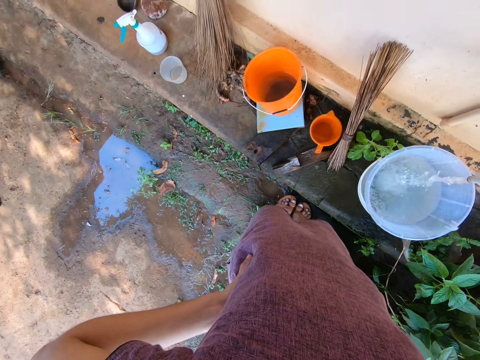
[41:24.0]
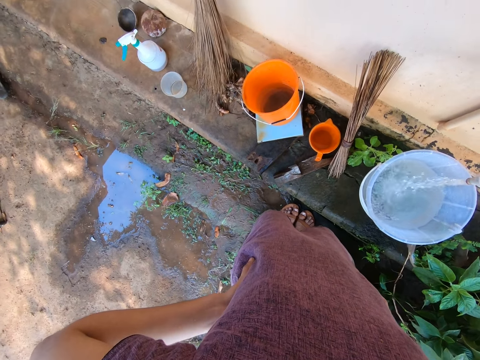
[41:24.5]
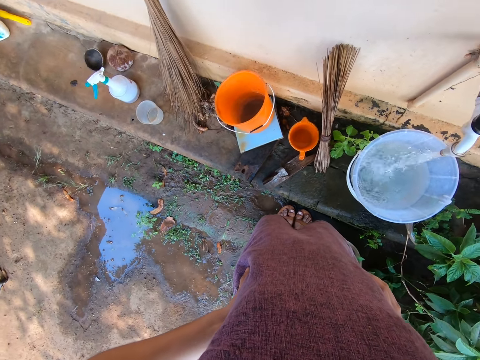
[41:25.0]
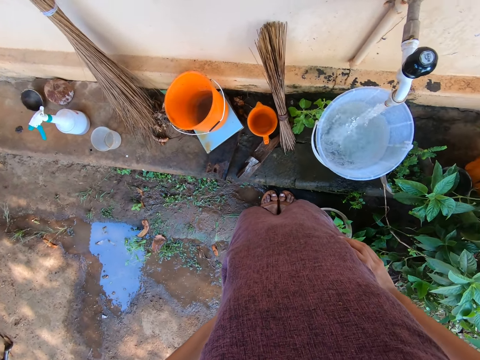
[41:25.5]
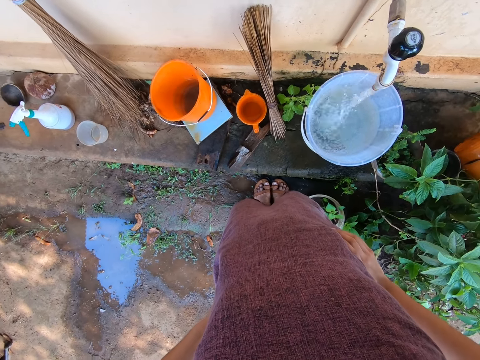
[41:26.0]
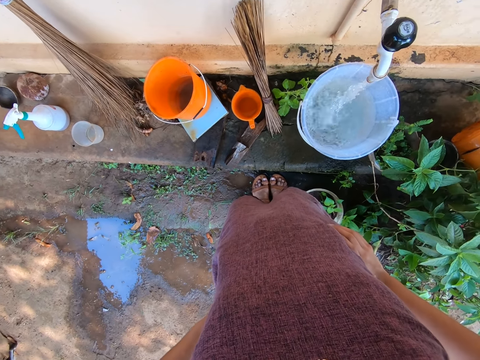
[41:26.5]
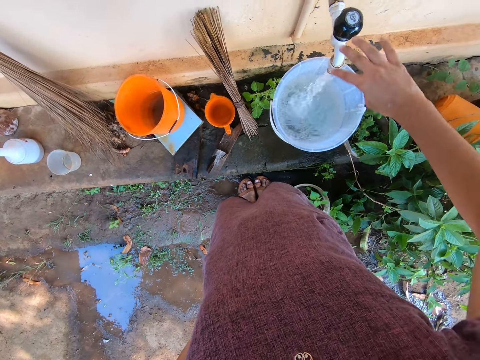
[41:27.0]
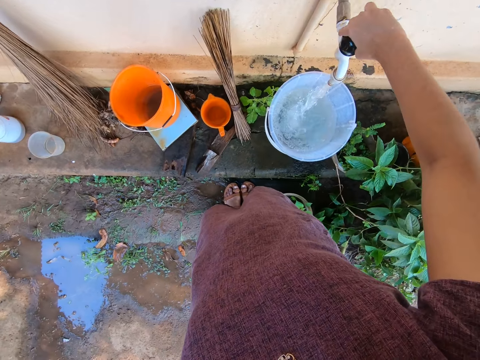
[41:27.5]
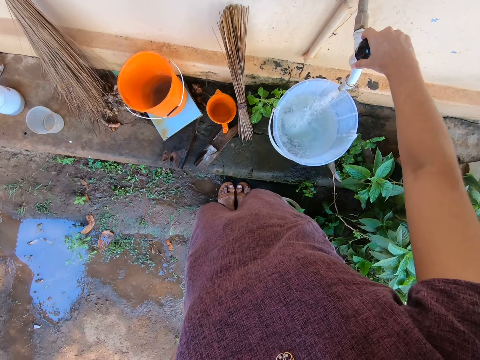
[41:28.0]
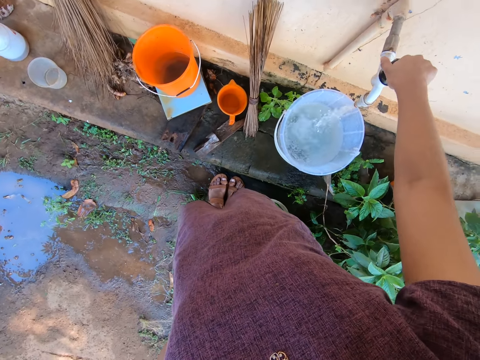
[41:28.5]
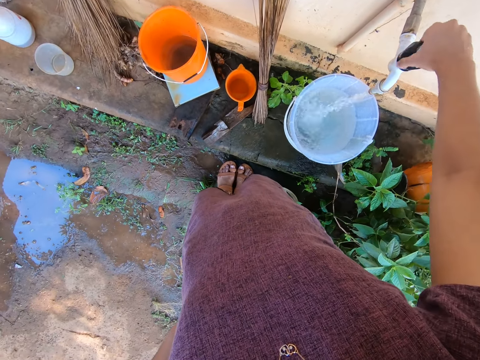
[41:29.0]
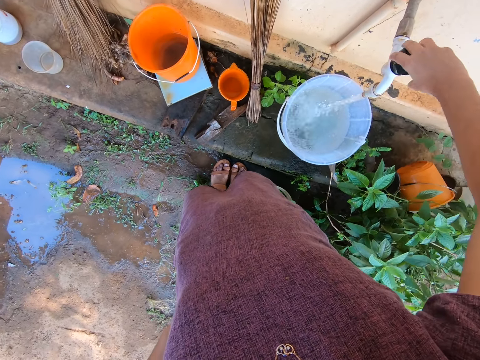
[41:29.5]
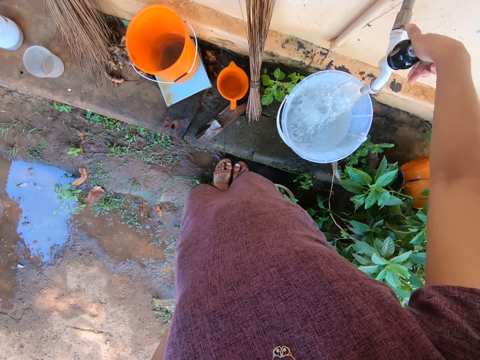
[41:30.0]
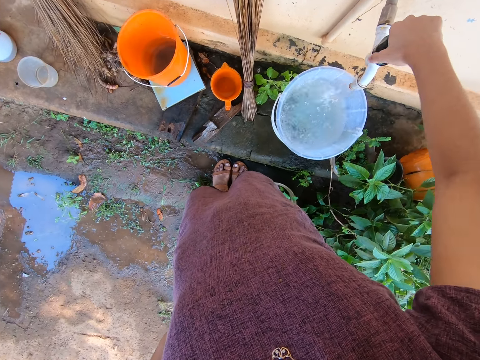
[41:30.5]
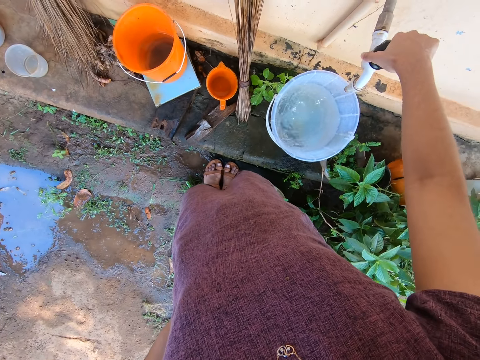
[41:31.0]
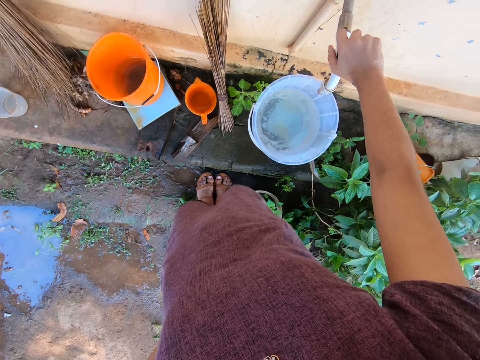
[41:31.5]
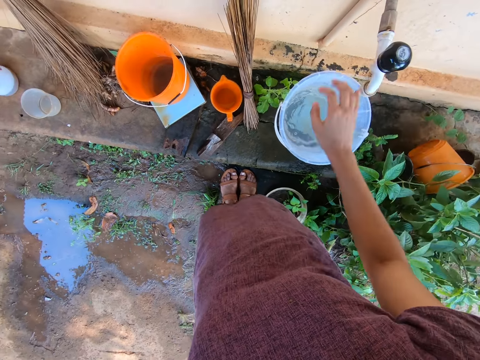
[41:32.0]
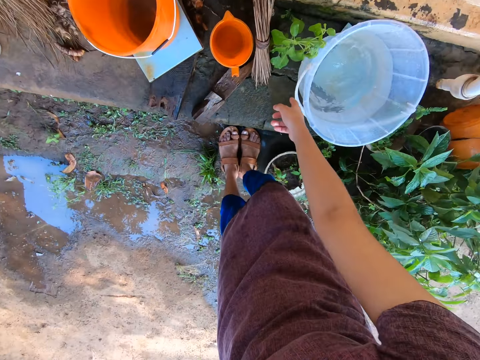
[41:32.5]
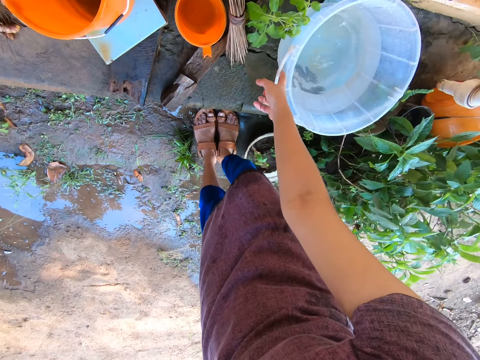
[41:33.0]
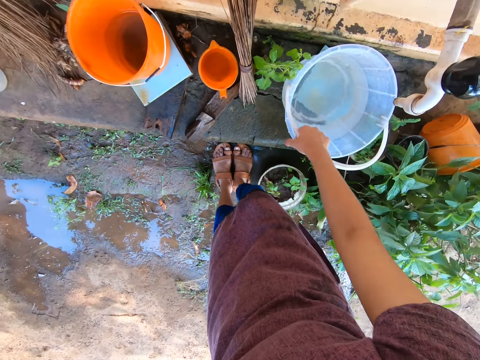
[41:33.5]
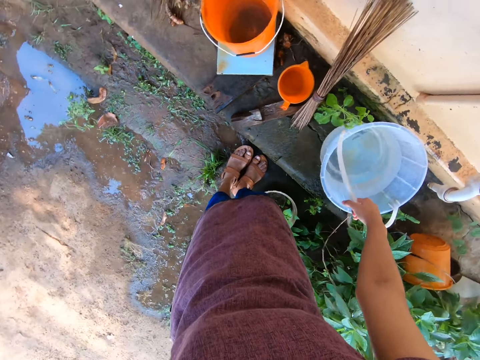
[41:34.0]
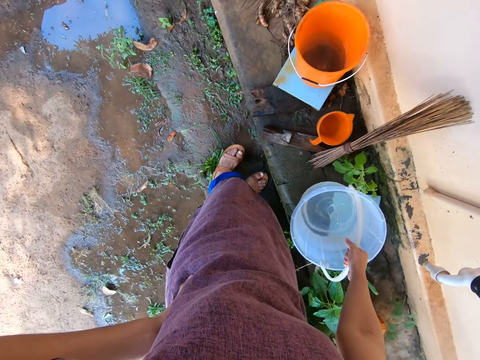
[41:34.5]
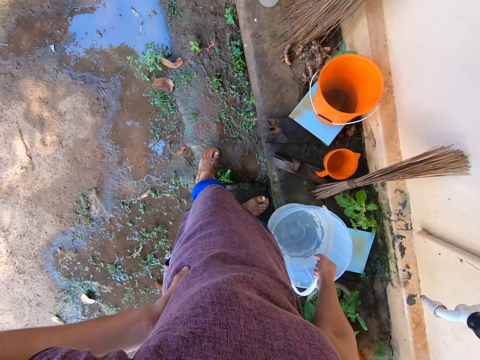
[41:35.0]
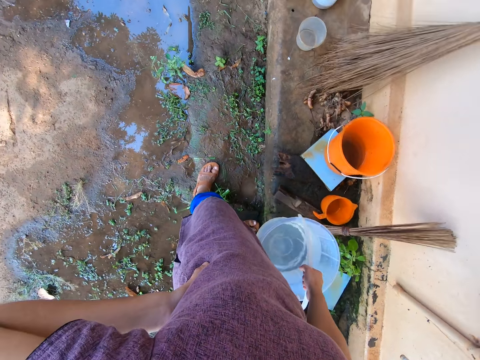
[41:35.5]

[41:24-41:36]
The camera wearer turns off the tap on the wall with her right hand. She takes the bucket. She holds the handle of the bucket with her right hand. She carries the bucket of water from the ceramic pavement with her right hand.

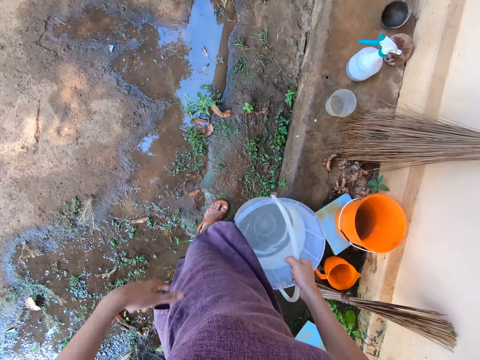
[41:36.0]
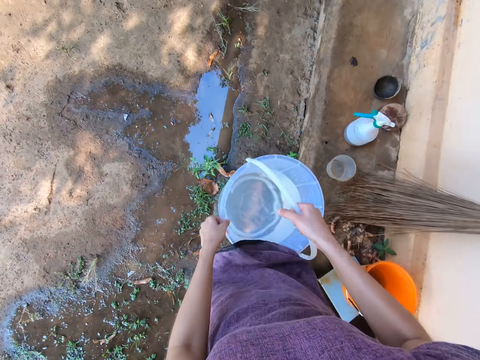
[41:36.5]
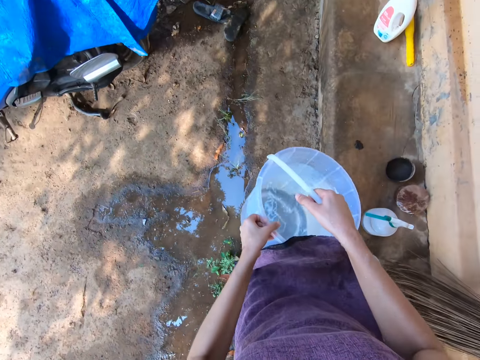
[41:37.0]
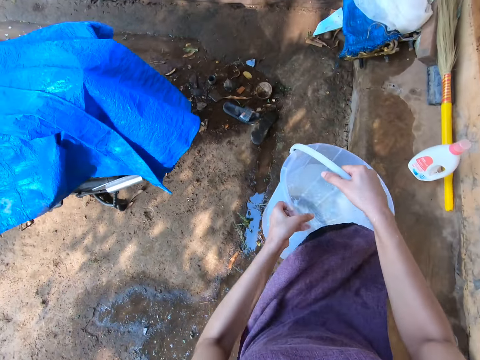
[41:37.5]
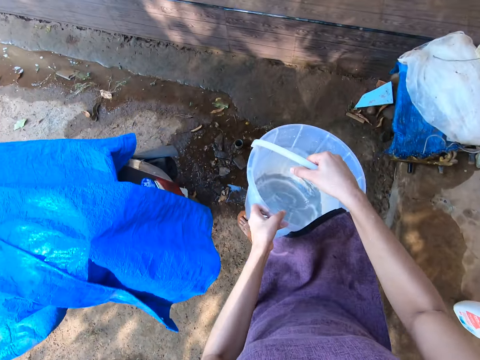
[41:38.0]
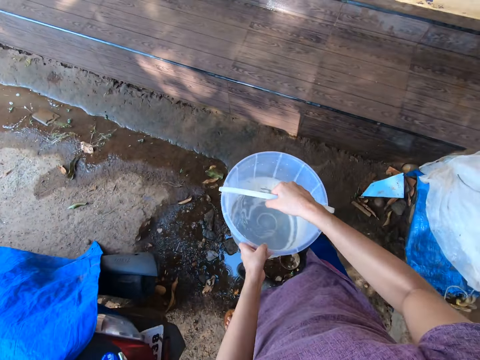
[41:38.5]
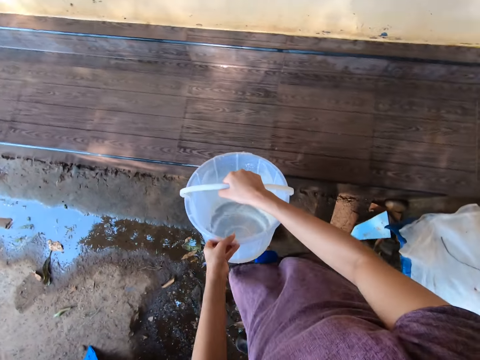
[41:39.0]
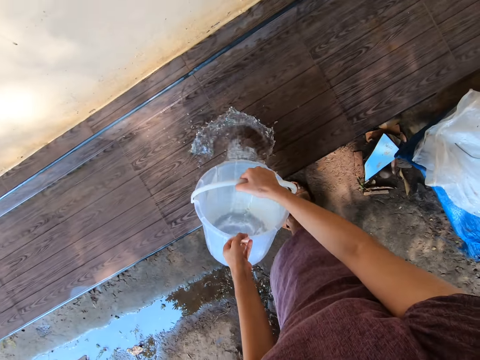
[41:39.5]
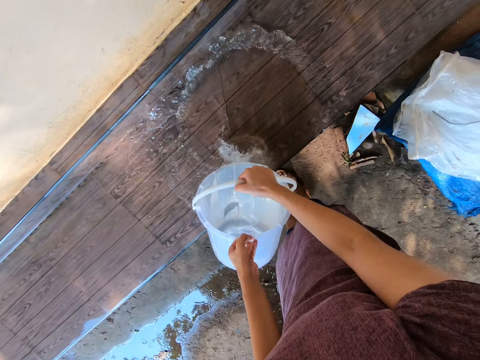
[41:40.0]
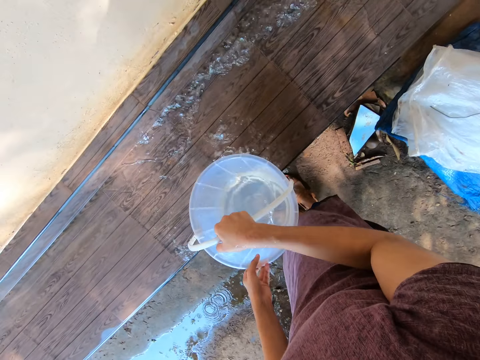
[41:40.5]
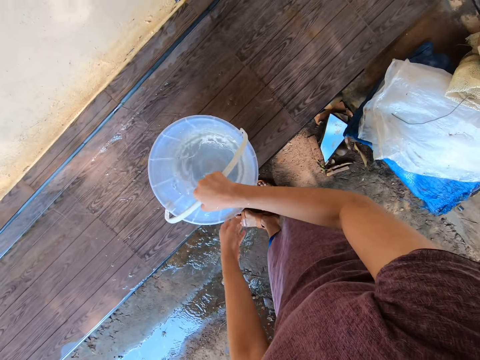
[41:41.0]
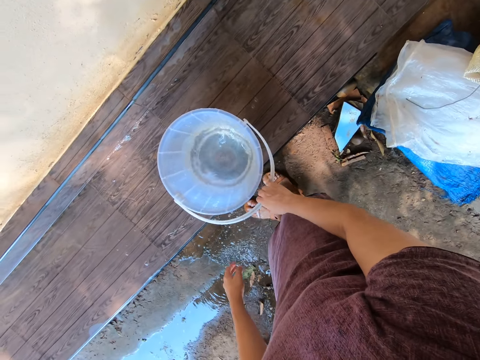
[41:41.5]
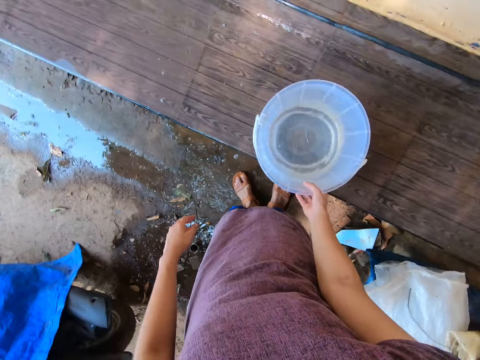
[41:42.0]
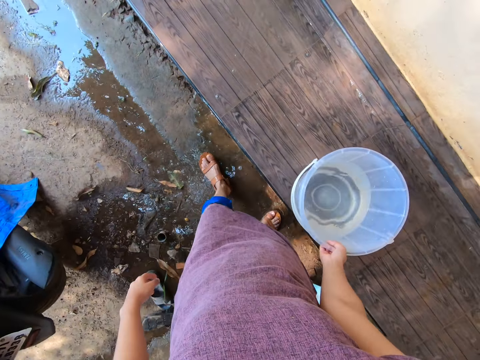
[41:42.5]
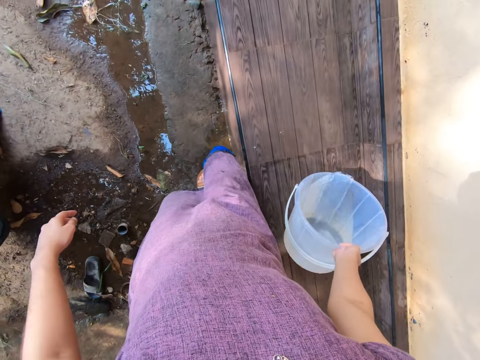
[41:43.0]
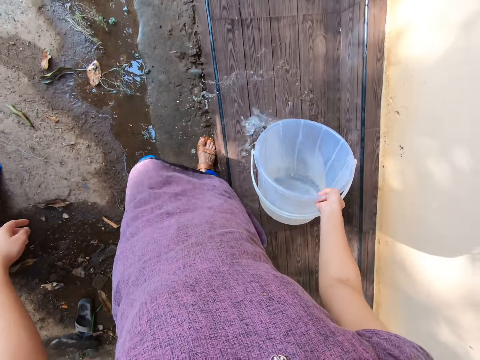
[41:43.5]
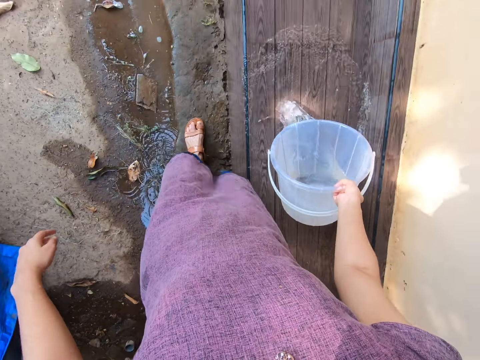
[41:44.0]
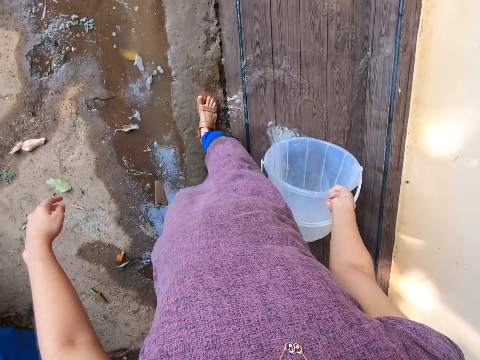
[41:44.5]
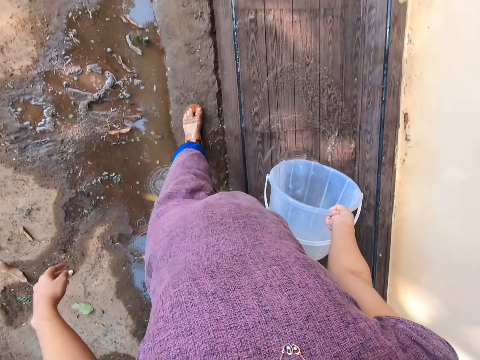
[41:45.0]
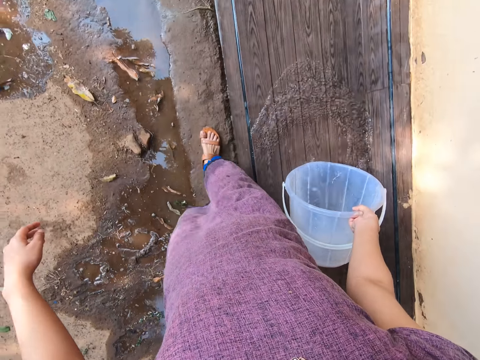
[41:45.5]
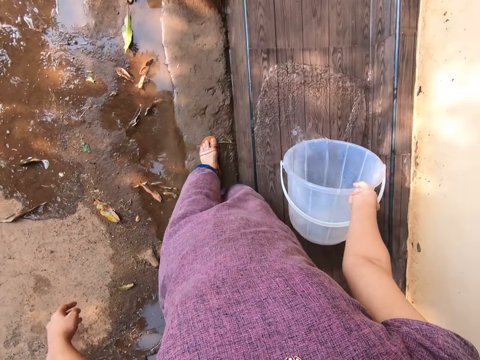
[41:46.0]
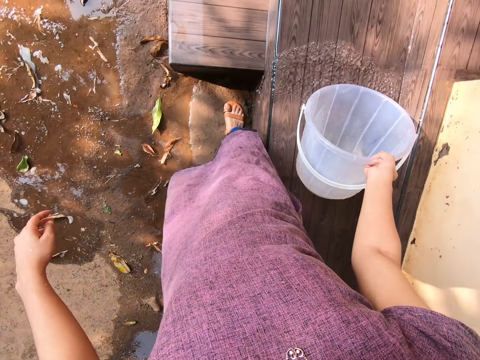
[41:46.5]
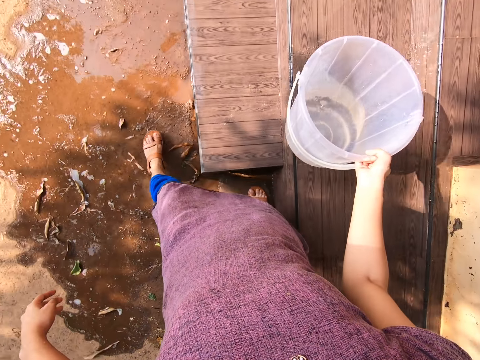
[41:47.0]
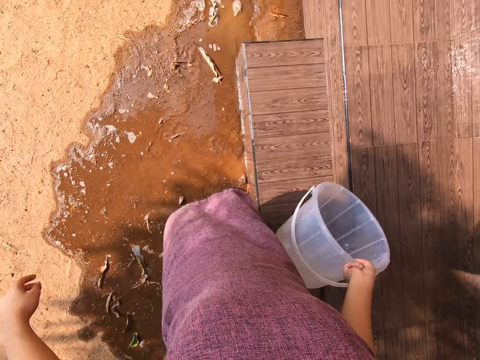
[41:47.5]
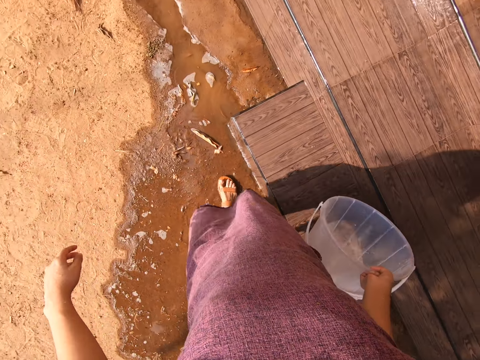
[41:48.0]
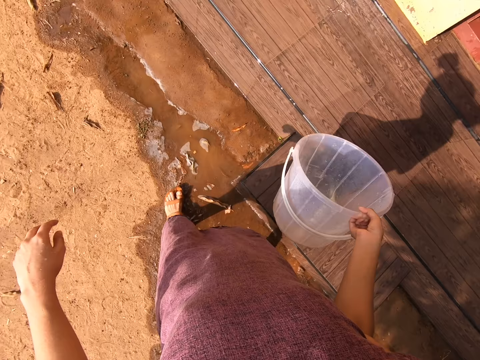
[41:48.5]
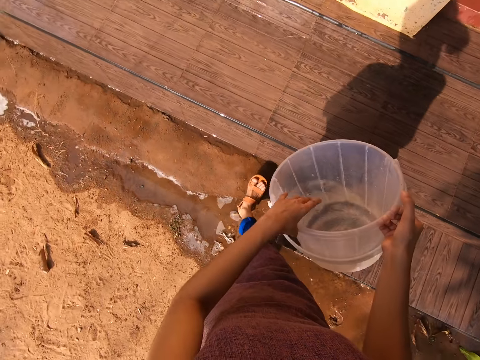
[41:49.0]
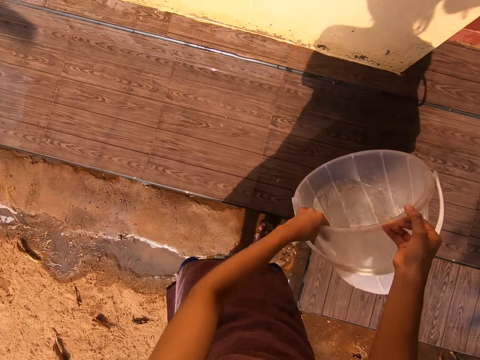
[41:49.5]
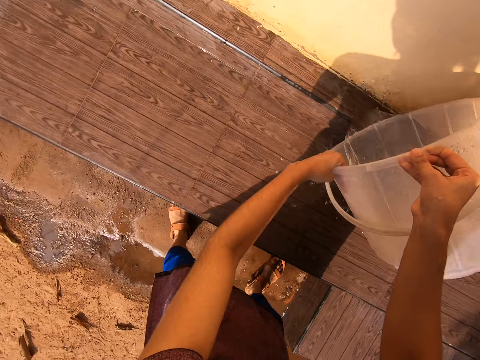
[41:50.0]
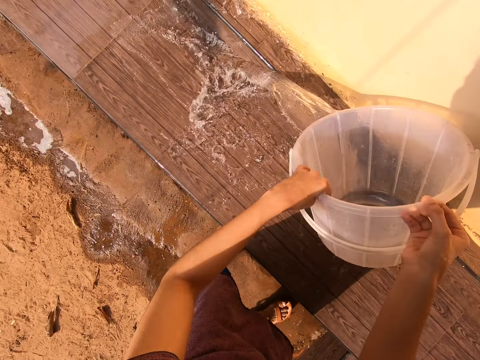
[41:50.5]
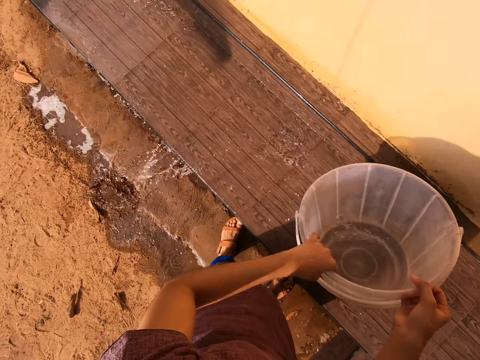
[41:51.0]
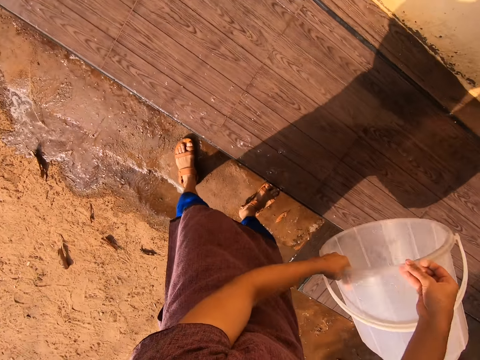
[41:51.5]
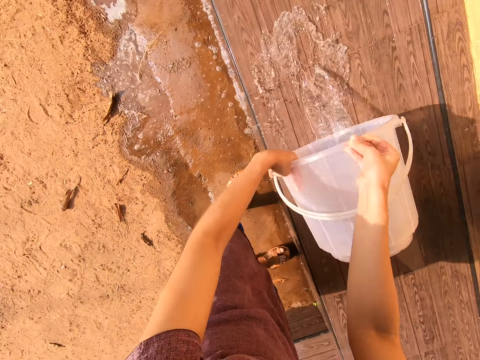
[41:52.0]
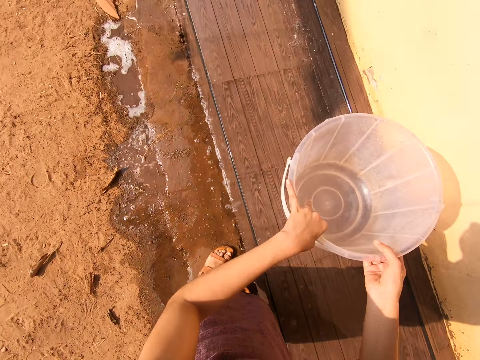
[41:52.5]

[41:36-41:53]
The camera wearer carries the bucket of water with both hands. She walks on the ground towards the wooden pavement or veranda. She pours water on the wooden pavement from the bucket of water with both hands. She drops the bucket of water on the wooden pavement with both hands. She holds the bucket. She pours water on the wooden pavement from the bucket of water with her right hand. She walks along the veranda. She holds the bucket of water with both hands. She pours water on the wooden pavement from the bucket of water with both hands. She pours water on the wooden pavement again.
